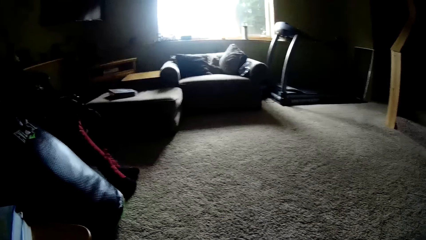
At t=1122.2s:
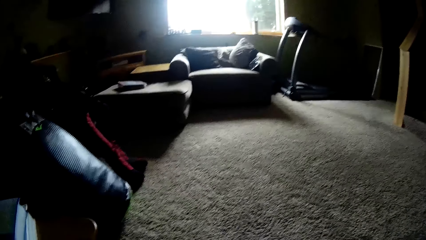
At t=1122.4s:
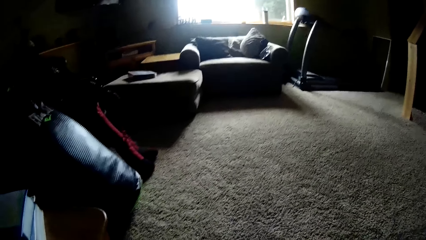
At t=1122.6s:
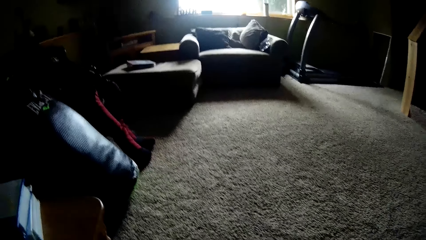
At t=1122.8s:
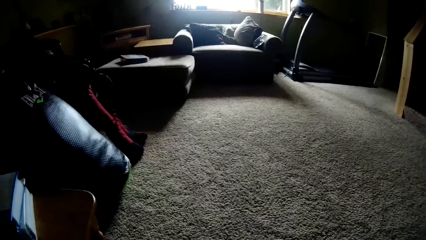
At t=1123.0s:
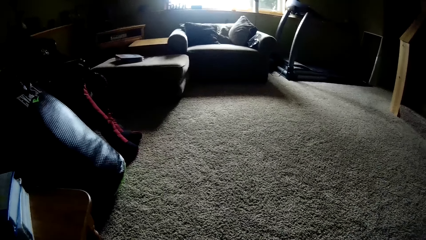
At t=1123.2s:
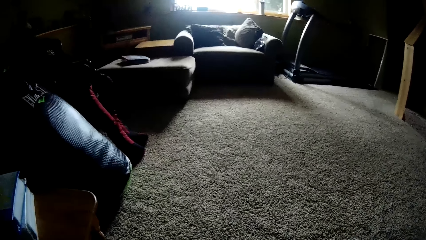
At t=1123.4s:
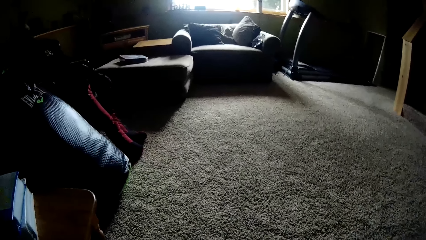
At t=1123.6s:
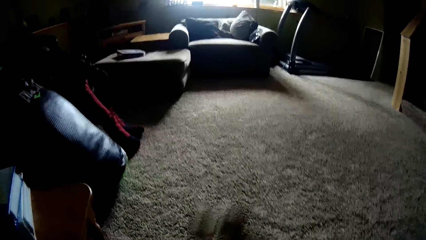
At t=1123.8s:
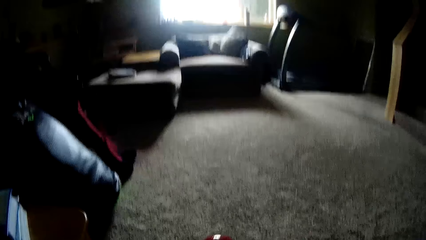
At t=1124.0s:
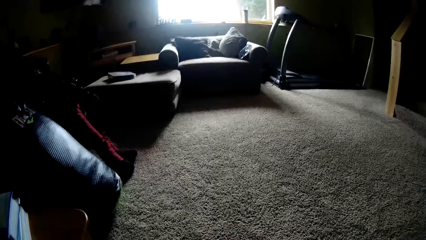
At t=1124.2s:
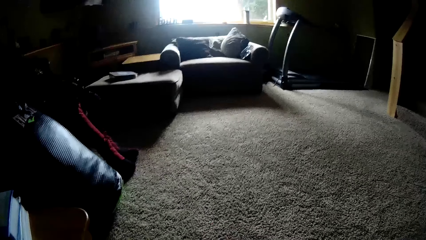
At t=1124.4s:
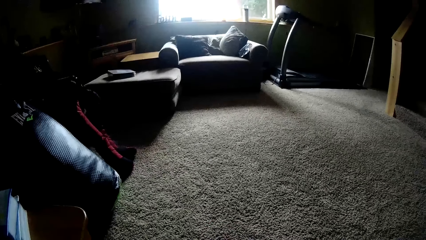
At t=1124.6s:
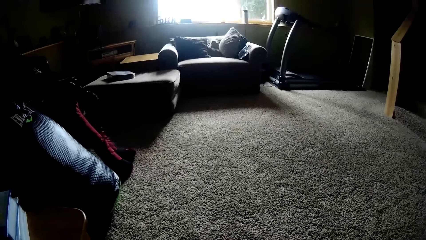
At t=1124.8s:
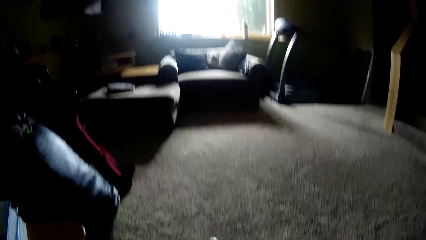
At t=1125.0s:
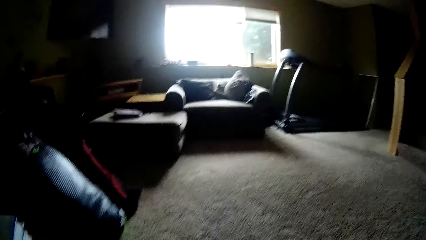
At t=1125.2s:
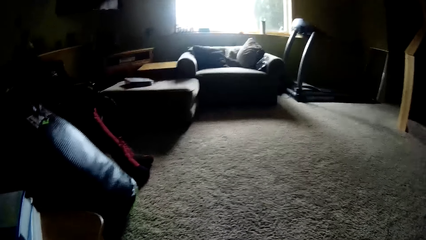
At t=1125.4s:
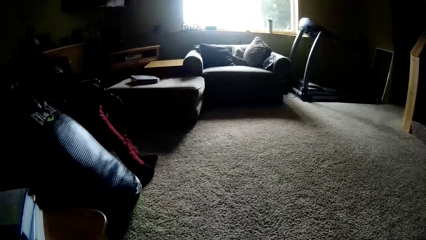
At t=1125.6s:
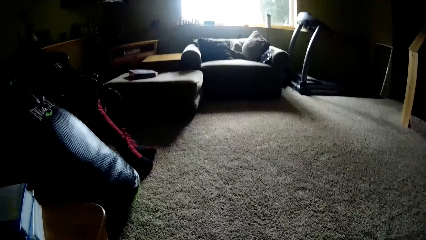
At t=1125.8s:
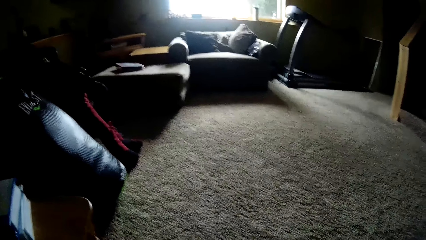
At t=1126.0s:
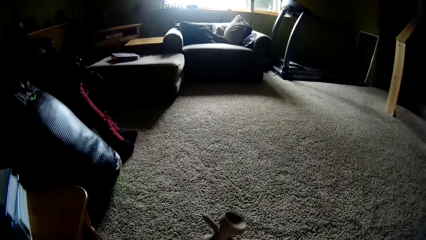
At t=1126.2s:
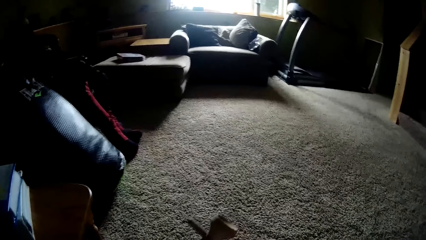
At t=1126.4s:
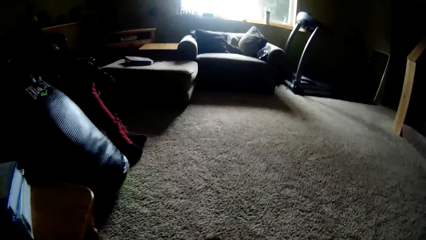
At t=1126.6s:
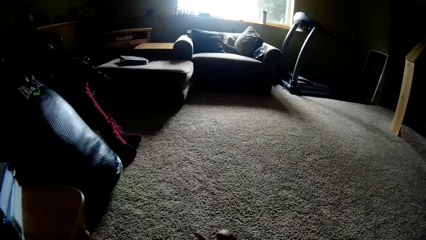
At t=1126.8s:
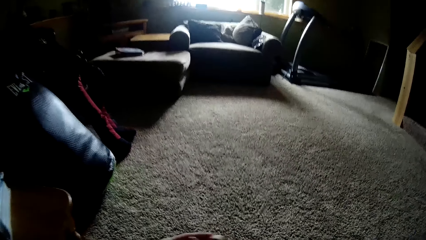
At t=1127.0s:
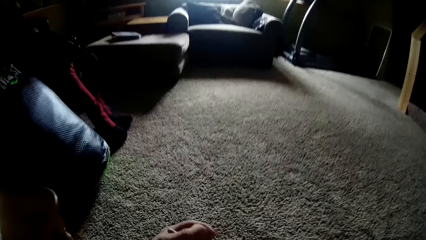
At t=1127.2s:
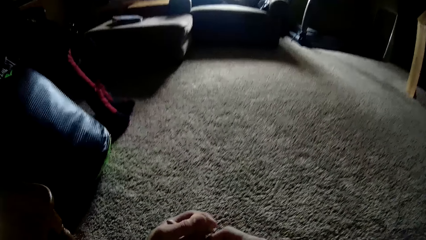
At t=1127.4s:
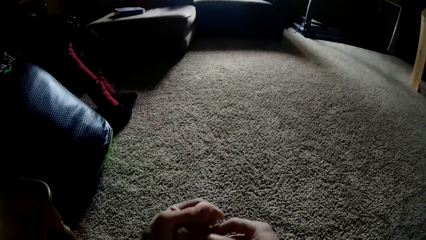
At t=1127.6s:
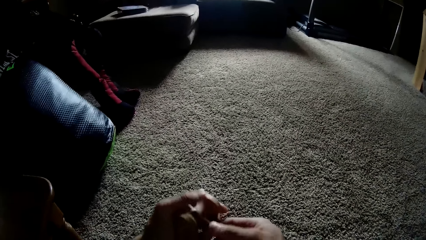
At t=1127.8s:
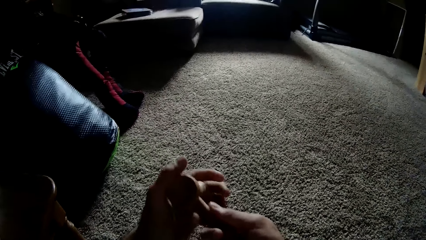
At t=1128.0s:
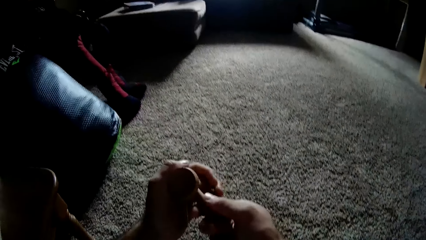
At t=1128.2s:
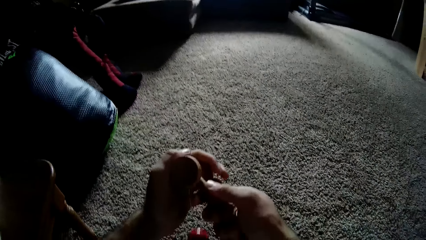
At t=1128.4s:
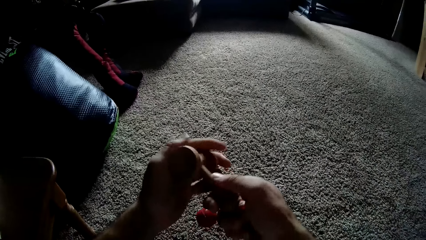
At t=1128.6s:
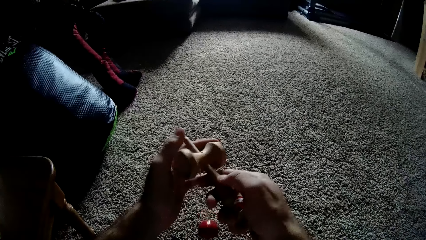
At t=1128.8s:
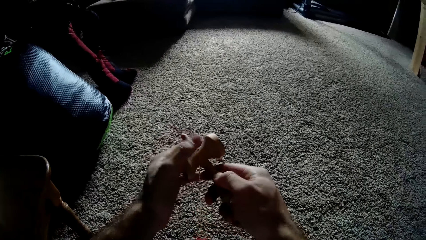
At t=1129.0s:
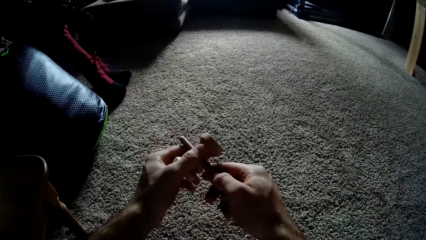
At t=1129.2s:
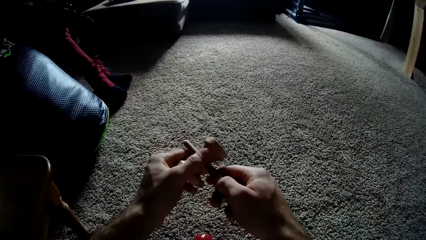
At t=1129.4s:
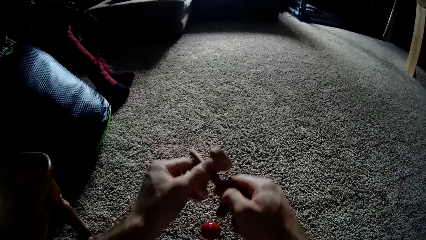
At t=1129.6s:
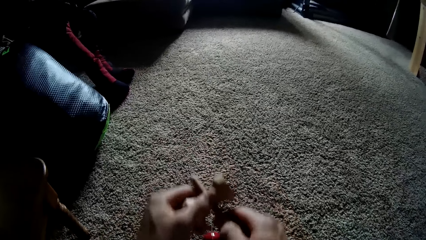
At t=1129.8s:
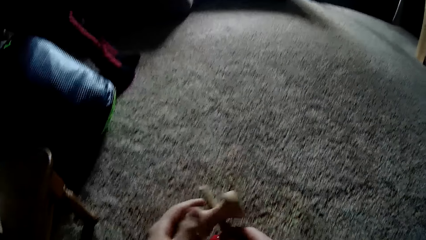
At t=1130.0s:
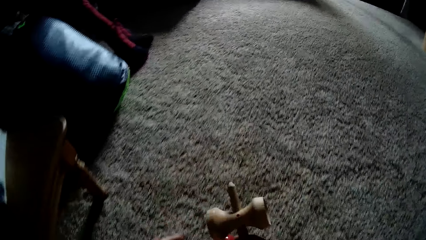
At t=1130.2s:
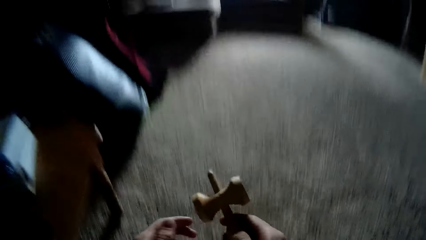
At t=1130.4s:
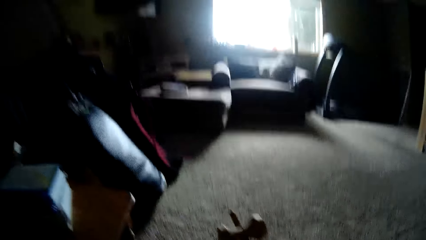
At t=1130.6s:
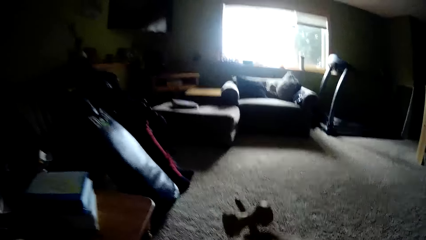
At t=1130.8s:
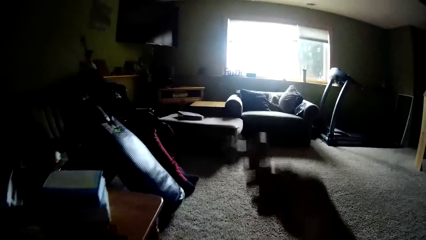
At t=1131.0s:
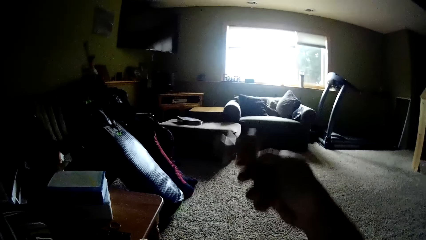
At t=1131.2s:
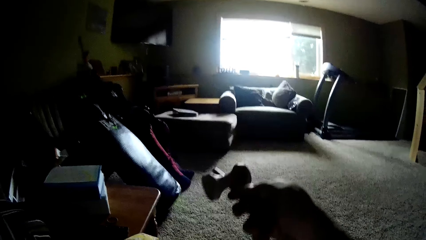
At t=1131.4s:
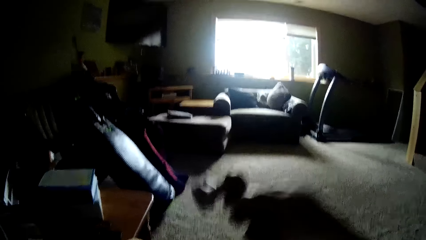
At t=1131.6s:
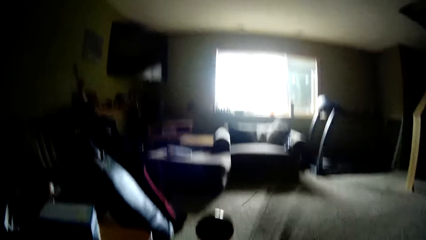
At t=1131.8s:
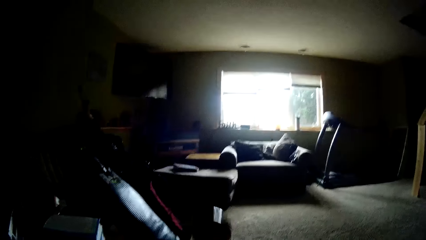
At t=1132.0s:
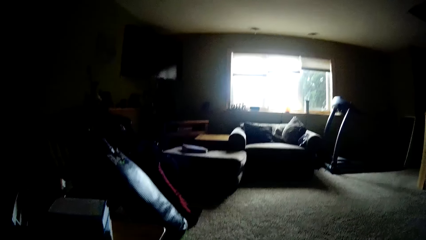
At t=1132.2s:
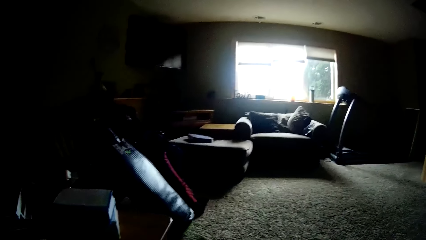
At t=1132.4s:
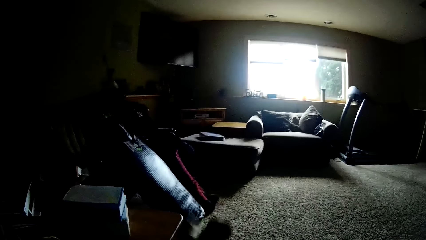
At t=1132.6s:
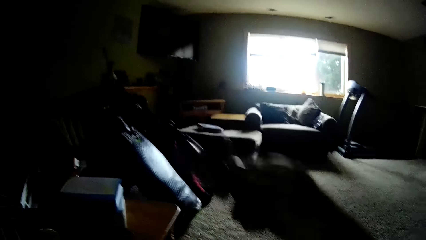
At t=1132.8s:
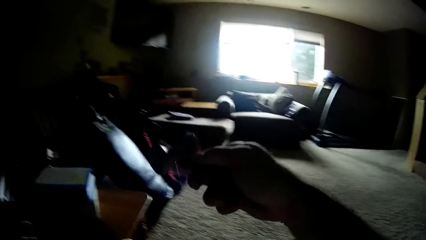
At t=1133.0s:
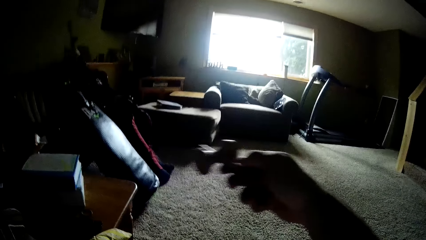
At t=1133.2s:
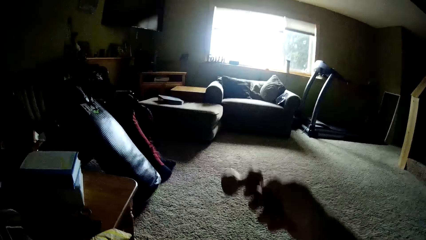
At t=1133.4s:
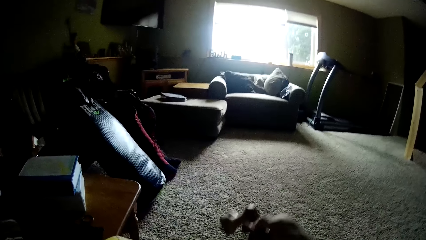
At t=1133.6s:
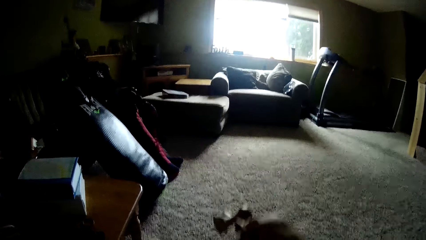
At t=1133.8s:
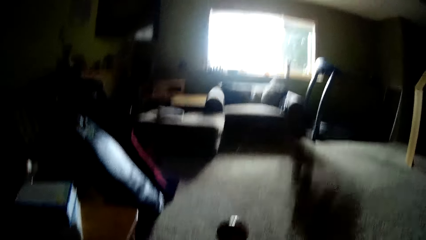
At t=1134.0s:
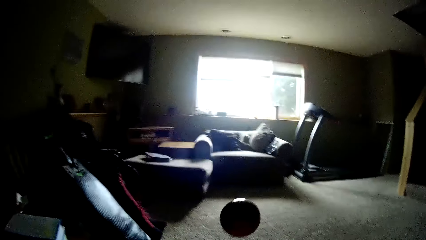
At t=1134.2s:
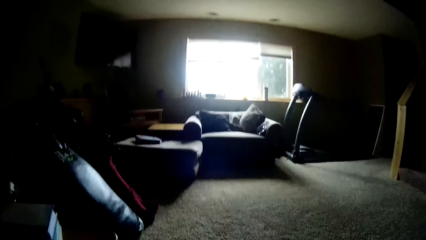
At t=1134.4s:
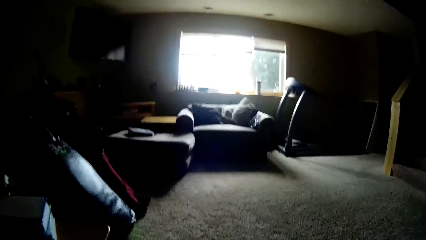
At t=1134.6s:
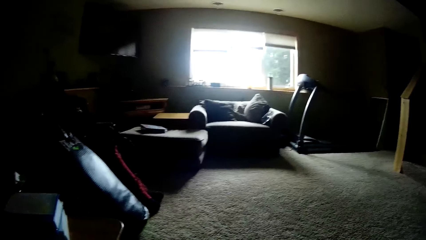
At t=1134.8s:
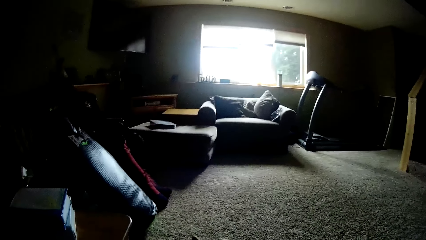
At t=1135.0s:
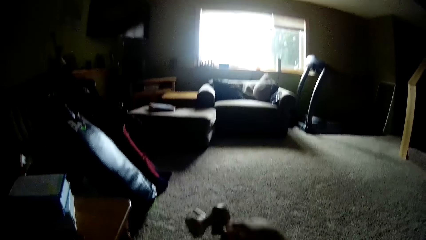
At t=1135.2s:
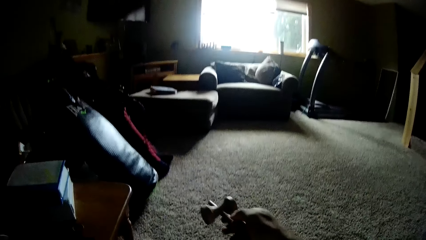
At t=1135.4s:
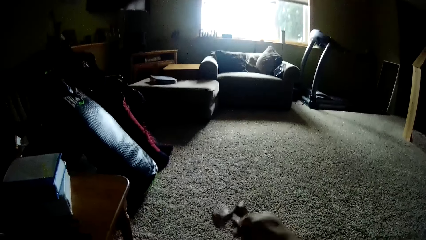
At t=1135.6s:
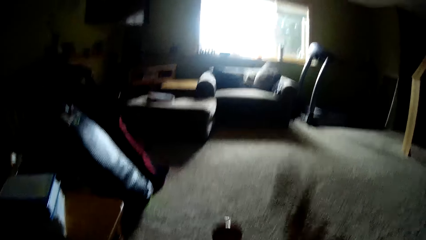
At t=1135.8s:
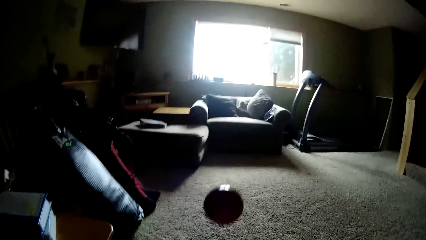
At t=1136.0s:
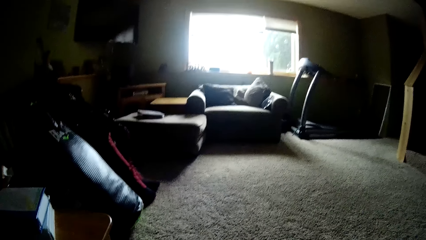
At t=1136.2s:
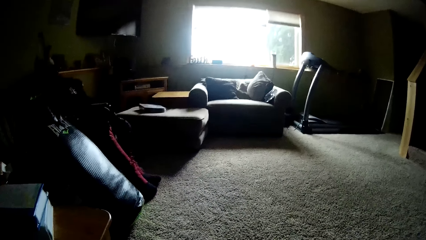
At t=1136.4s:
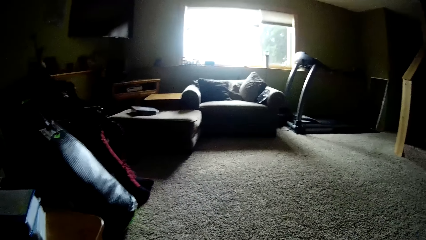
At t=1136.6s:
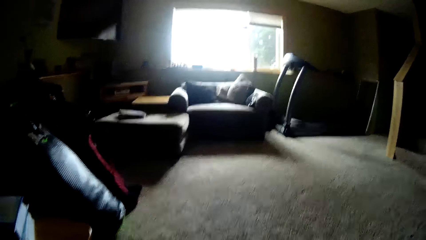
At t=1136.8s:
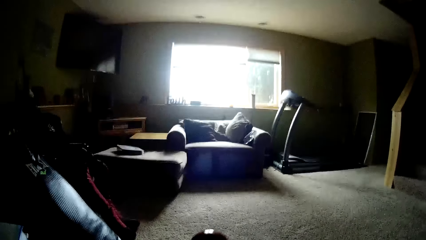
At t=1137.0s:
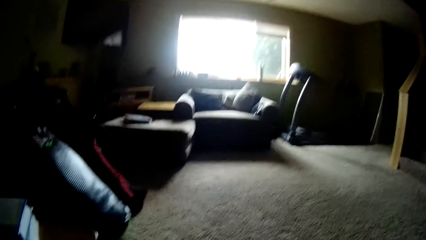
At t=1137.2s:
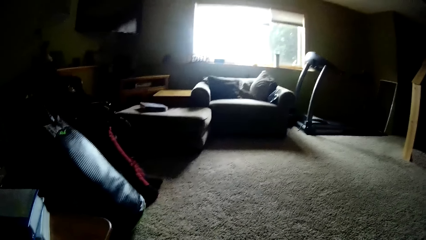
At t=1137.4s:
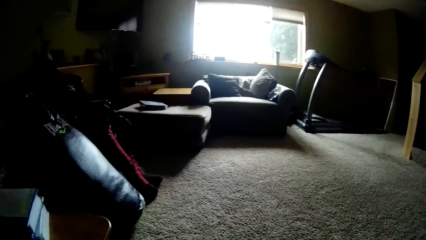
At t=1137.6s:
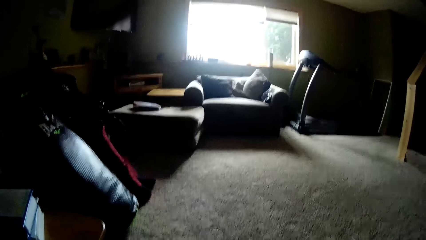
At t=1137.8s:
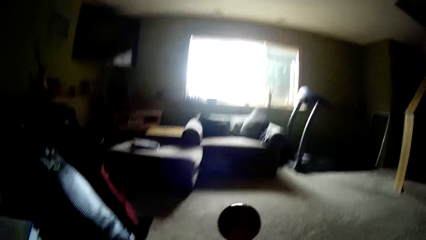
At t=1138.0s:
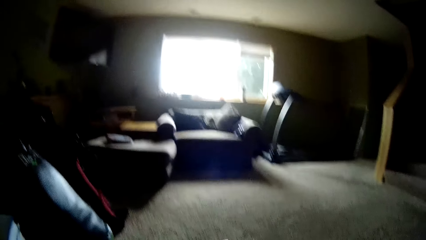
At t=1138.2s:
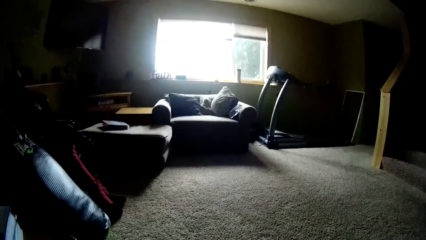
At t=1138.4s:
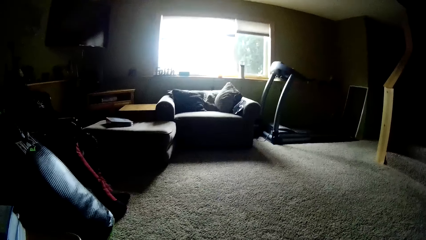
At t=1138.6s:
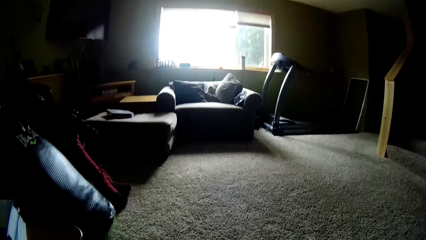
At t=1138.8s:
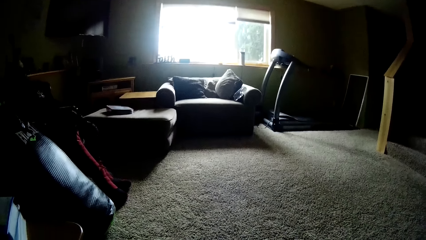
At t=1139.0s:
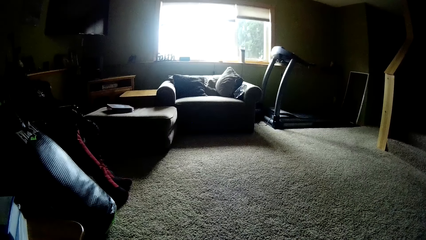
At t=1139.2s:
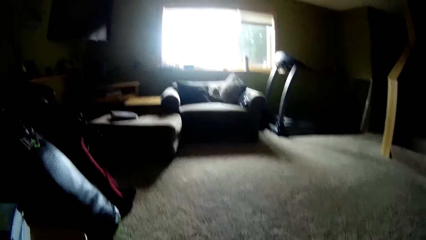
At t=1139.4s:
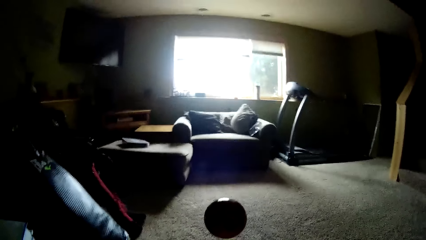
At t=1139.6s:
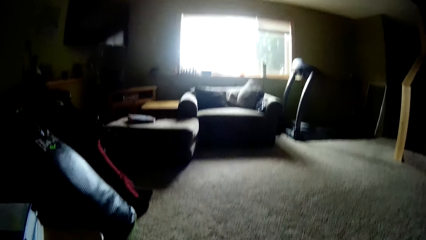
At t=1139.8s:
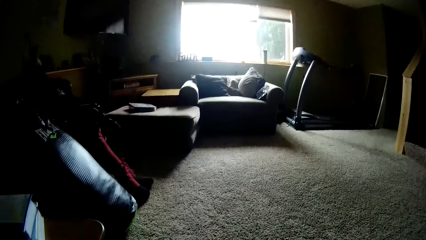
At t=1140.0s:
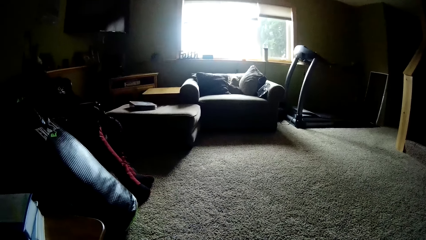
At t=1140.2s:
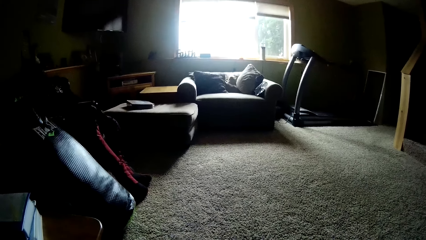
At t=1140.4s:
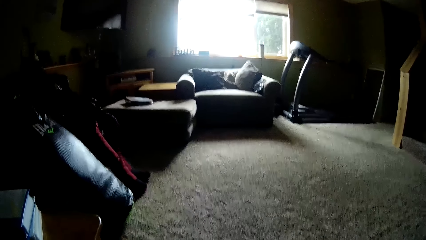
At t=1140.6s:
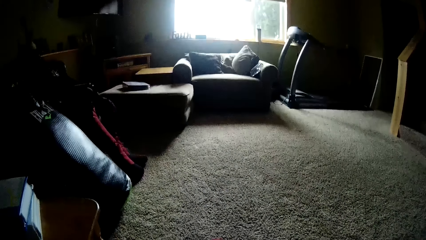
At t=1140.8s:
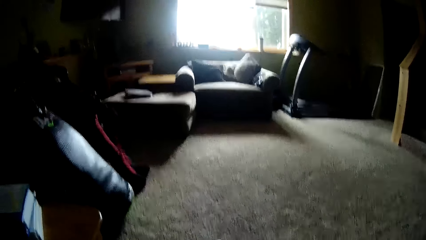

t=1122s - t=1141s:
The camera wearer tosses the ball with the wooden tool with the right hand. They toss it again. They adjust the wooden tool with the left hand. They stare at the kendama toy. They play with the kendama toy. They toss the ball with the wooden tool with the right hand. They toss it repeatedly.
